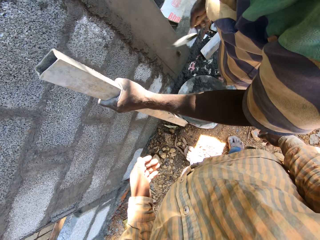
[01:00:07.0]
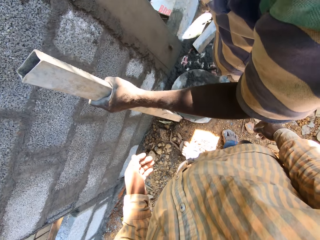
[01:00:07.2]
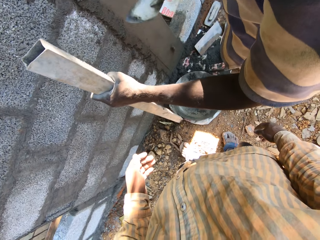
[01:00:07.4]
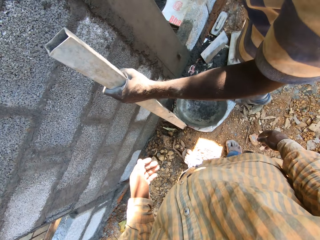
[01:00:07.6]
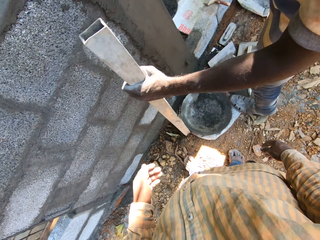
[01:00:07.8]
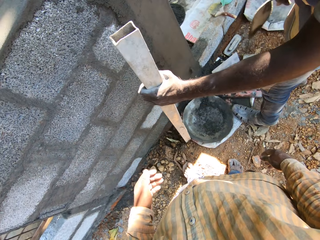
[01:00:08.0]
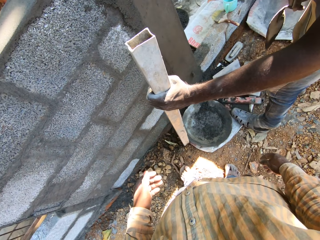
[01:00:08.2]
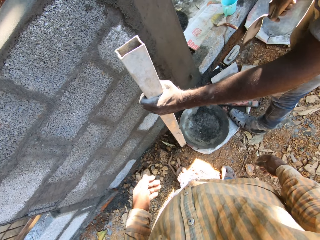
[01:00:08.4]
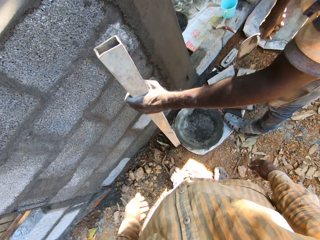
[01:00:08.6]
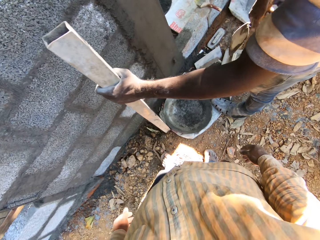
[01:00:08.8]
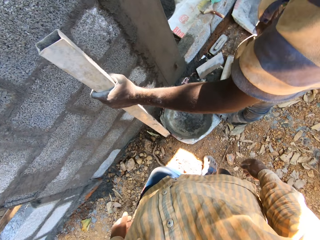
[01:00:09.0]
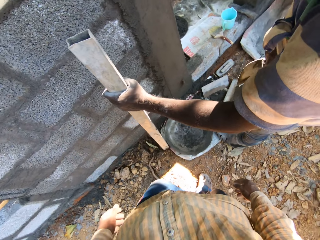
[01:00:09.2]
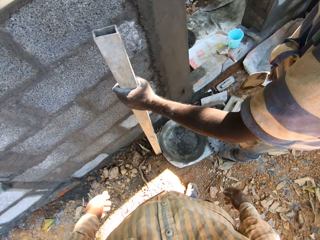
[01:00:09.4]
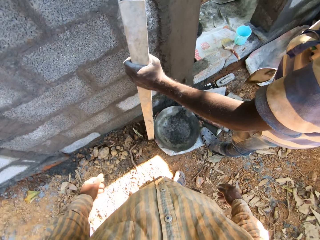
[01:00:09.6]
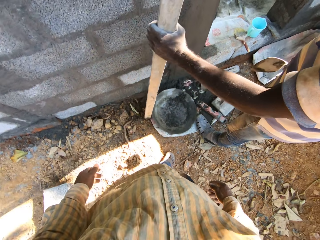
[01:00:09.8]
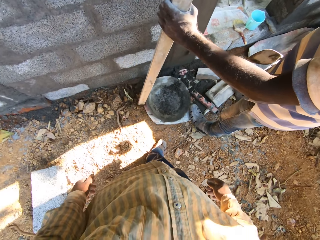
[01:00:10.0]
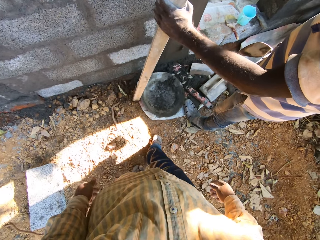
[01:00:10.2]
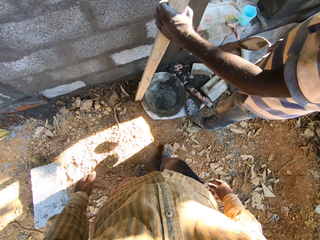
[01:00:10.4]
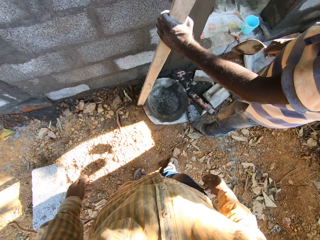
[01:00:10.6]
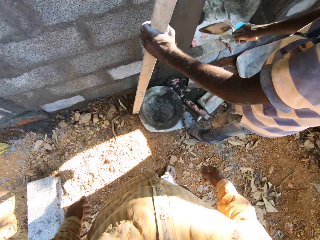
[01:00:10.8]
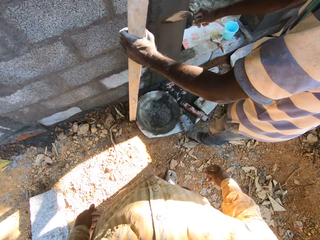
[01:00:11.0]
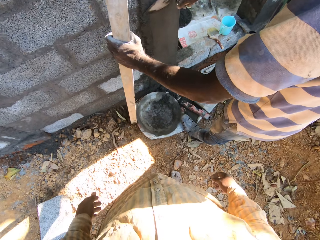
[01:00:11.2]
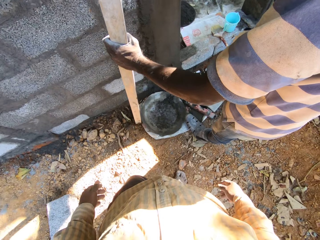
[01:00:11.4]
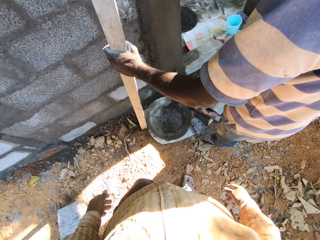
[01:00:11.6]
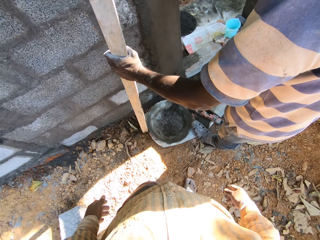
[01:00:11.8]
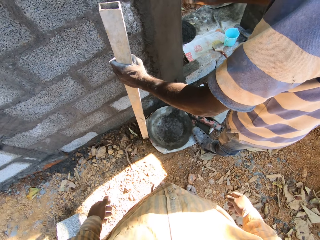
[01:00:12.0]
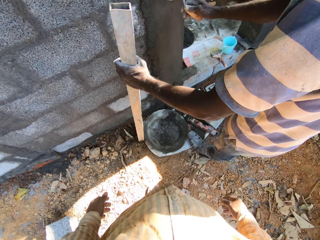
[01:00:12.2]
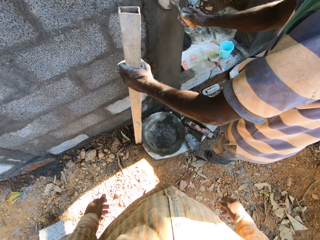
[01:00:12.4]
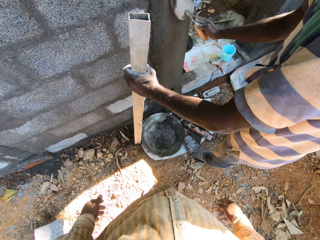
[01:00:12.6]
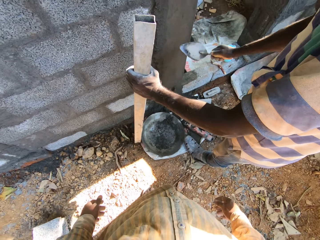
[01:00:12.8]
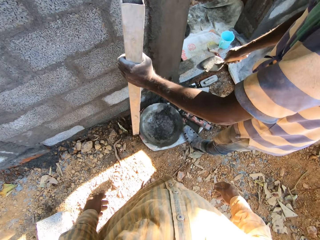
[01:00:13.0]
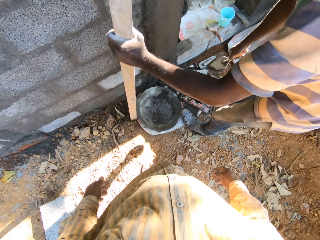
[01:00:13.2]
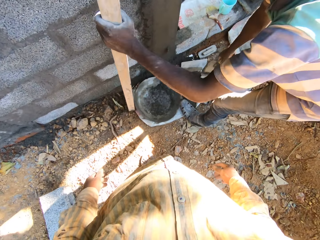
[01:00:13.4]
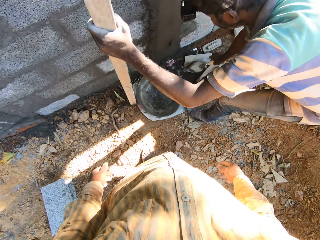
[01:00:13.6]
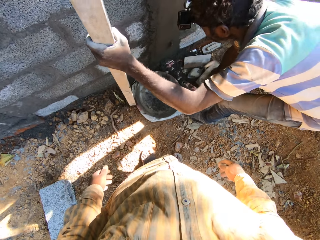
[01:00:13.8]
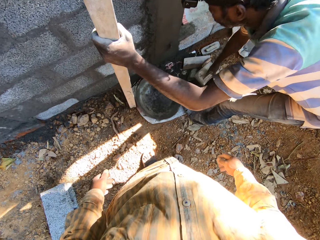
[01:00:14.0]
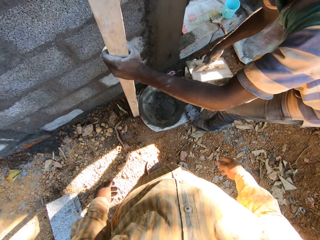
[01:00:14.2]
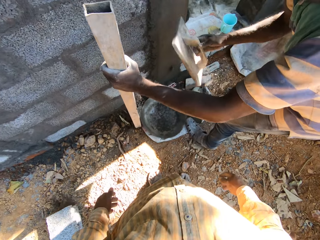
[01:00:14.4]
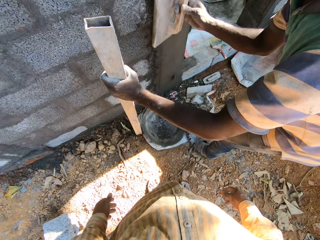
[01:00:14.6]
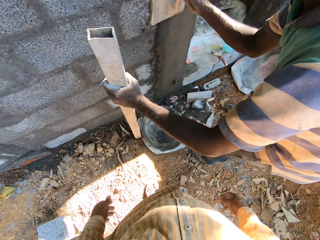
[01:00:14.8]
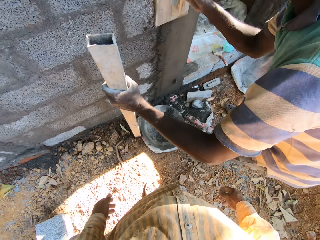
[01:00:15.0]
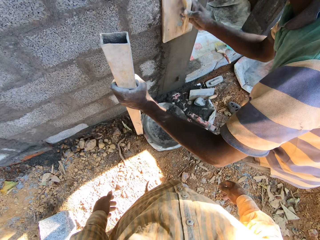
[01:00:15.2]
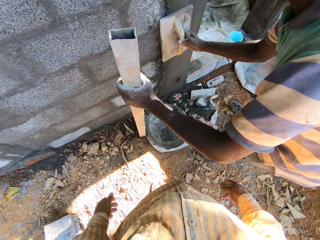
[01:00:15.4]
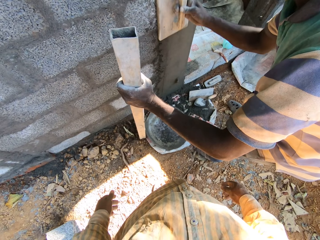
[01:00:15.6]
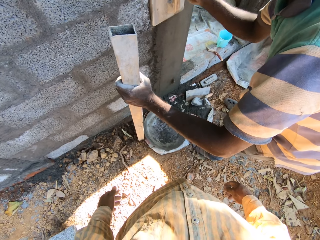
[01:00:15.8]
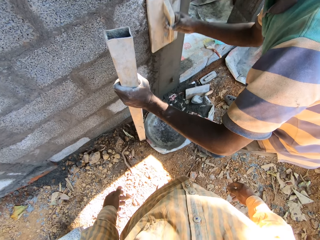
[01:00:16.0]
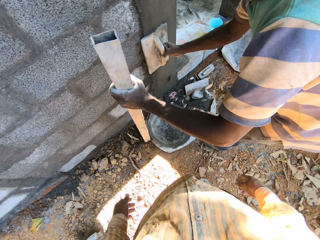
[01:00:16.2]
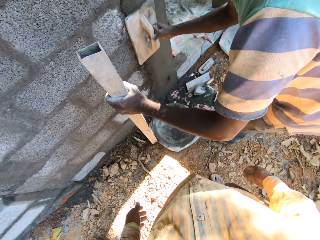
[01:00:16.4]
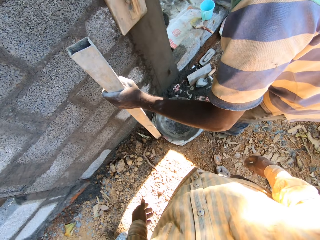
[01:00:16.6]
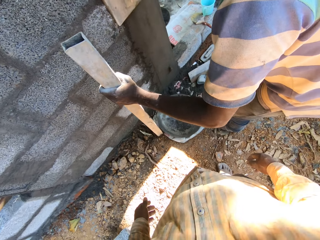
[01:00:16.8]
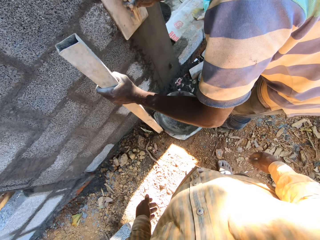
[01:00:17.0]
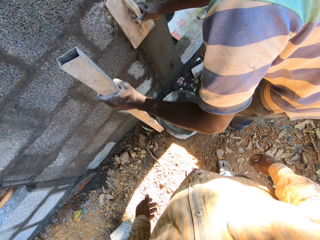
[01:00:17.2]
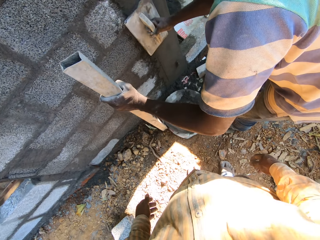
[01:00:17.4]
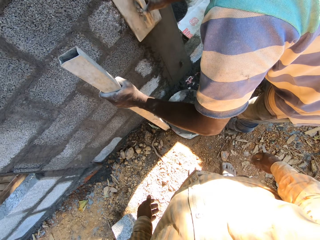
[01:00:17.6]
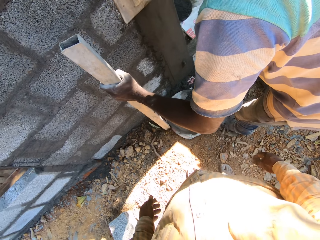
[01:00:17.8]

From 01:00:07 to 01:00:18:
The camera wearer interacts with the man. The man smoothens the wall with a trowel. The man drops the brick trowel in his right hand on the floor and picks a wooden float from the floor with his right hand. The camera wearer picks up a trowel. The man smoothens the plastered wall with the wooden float in his right hand.

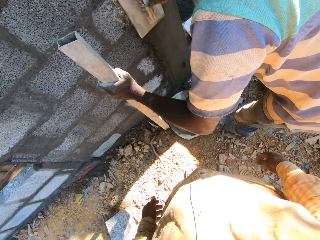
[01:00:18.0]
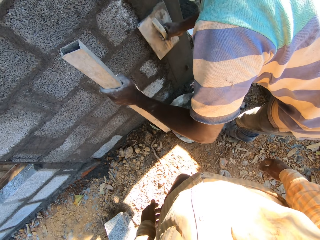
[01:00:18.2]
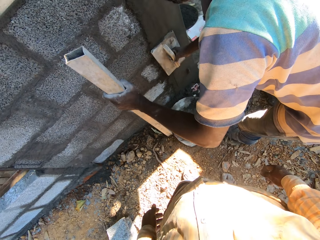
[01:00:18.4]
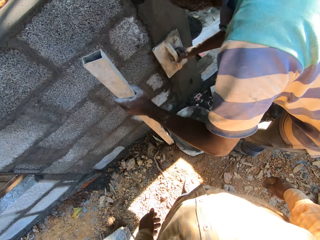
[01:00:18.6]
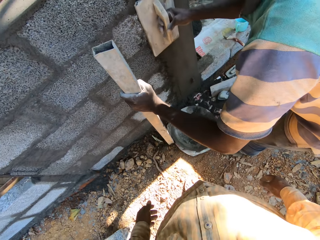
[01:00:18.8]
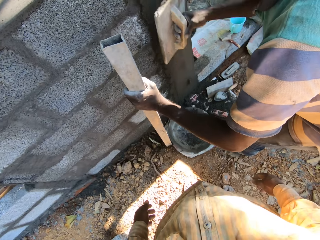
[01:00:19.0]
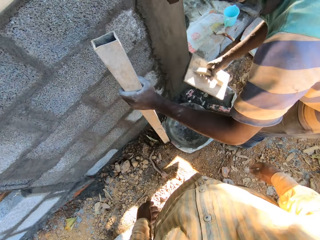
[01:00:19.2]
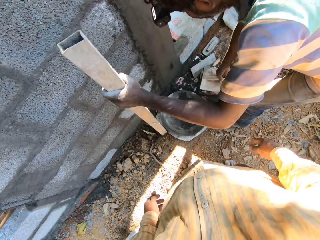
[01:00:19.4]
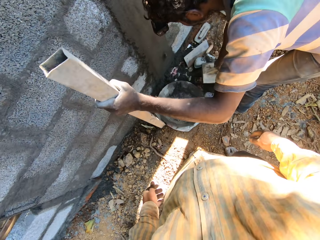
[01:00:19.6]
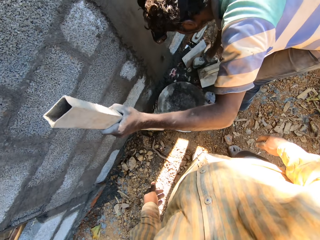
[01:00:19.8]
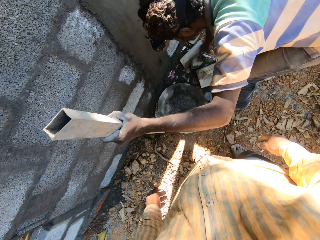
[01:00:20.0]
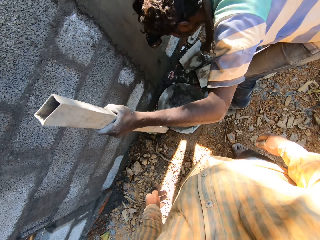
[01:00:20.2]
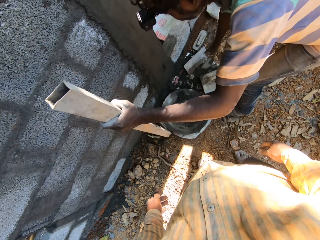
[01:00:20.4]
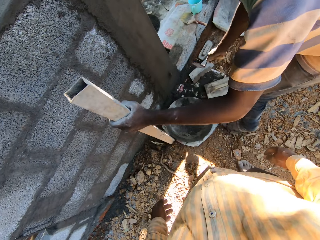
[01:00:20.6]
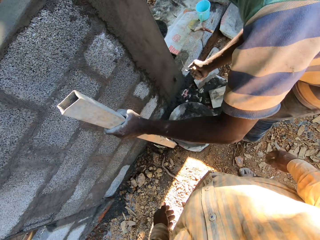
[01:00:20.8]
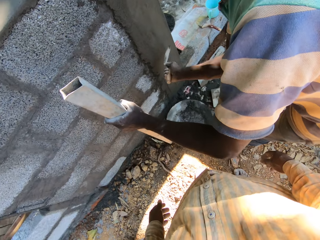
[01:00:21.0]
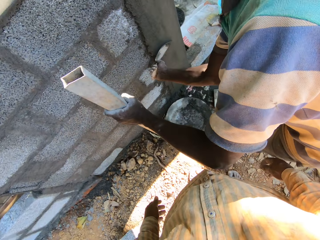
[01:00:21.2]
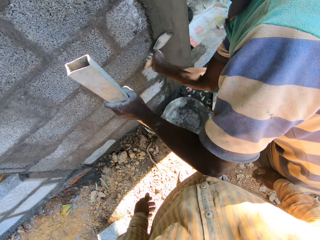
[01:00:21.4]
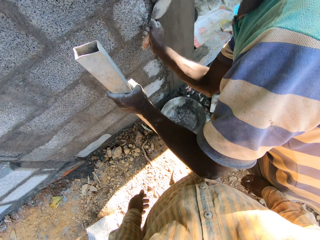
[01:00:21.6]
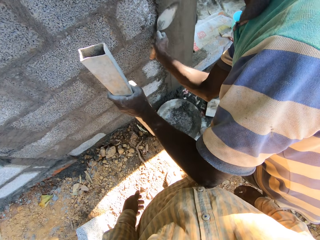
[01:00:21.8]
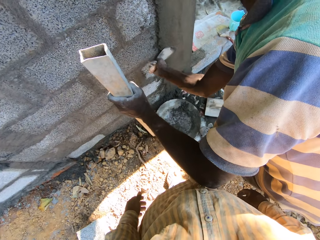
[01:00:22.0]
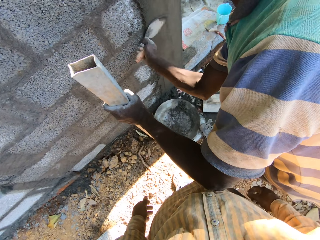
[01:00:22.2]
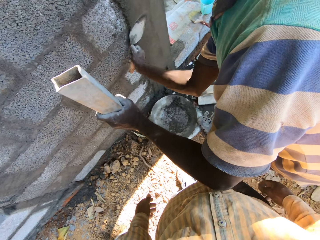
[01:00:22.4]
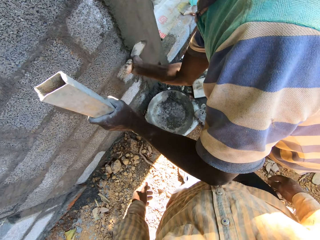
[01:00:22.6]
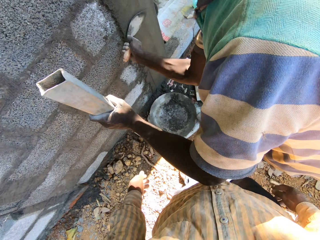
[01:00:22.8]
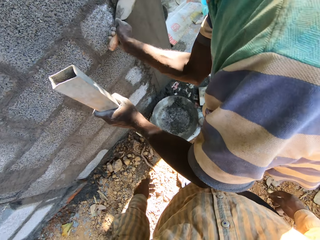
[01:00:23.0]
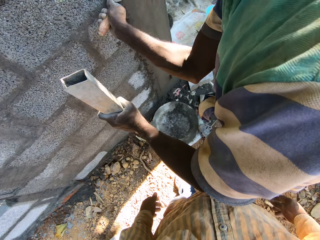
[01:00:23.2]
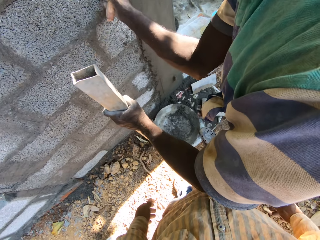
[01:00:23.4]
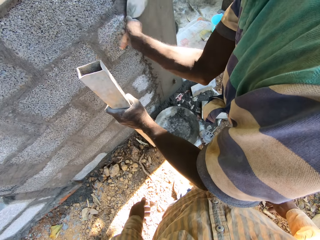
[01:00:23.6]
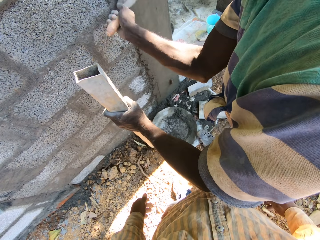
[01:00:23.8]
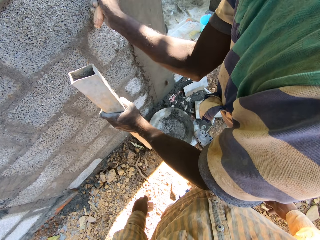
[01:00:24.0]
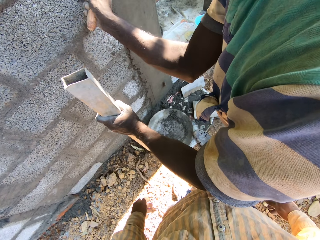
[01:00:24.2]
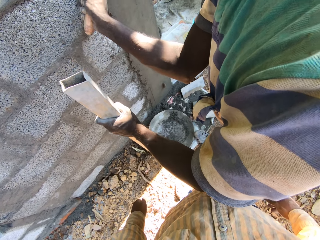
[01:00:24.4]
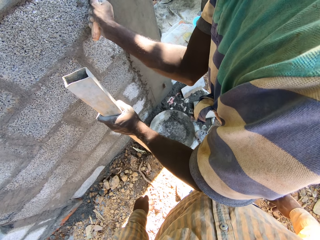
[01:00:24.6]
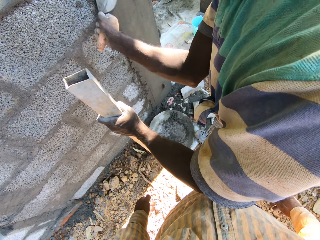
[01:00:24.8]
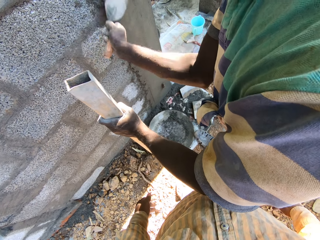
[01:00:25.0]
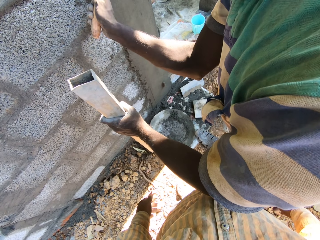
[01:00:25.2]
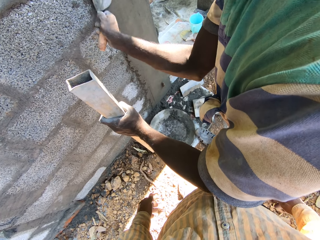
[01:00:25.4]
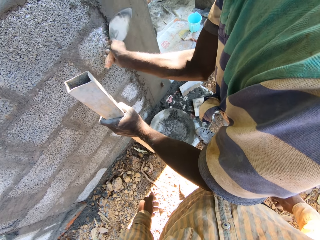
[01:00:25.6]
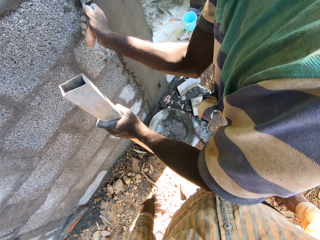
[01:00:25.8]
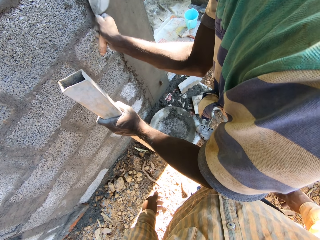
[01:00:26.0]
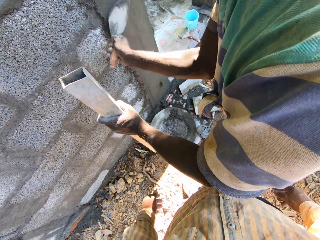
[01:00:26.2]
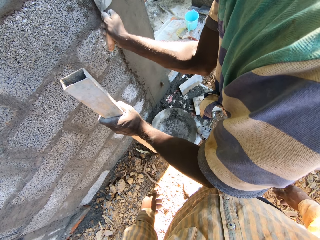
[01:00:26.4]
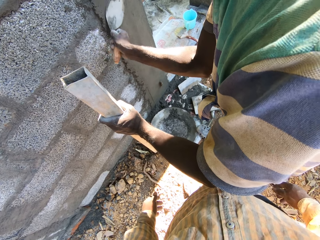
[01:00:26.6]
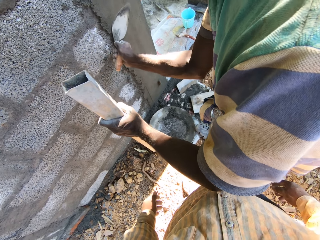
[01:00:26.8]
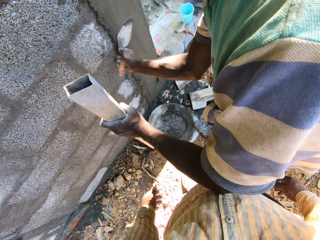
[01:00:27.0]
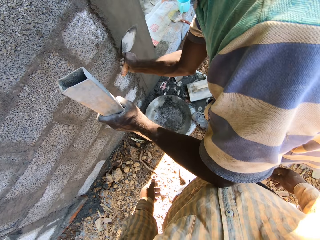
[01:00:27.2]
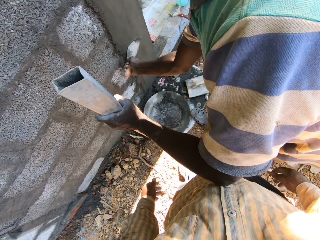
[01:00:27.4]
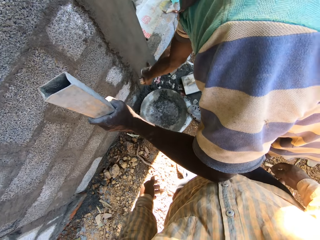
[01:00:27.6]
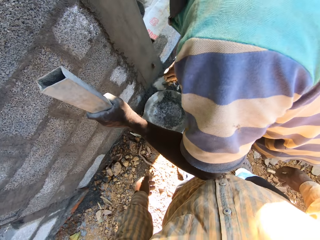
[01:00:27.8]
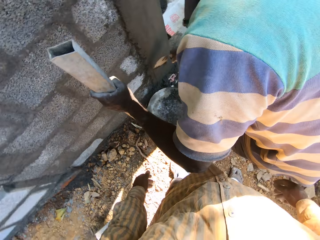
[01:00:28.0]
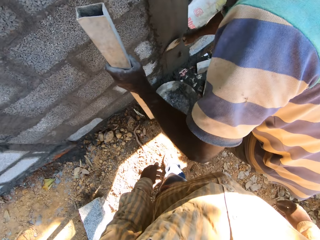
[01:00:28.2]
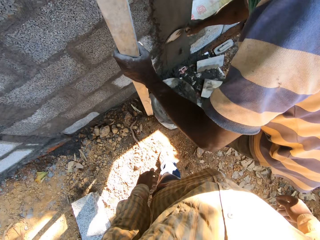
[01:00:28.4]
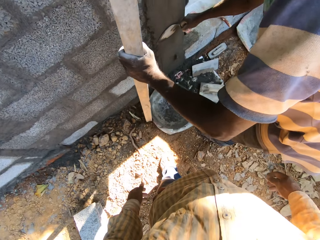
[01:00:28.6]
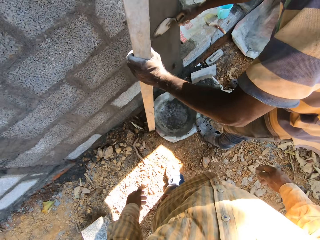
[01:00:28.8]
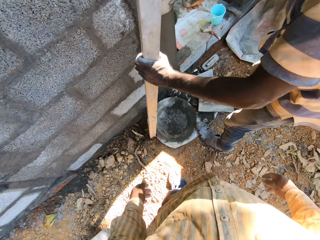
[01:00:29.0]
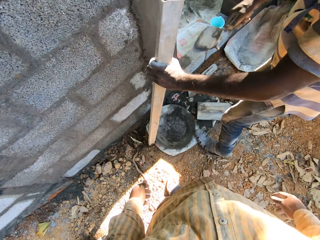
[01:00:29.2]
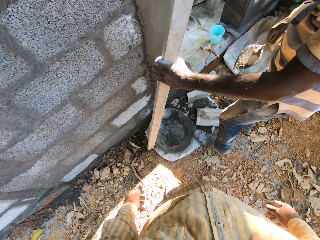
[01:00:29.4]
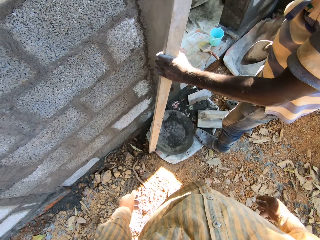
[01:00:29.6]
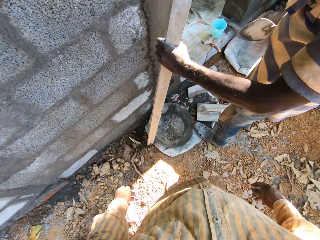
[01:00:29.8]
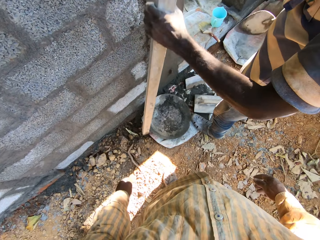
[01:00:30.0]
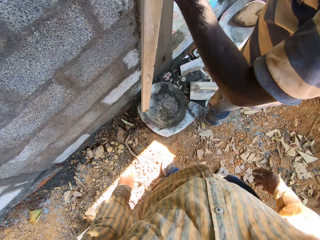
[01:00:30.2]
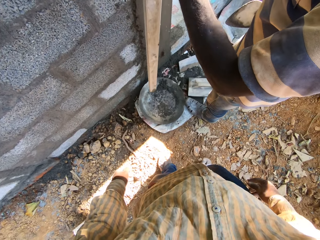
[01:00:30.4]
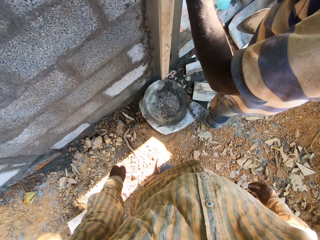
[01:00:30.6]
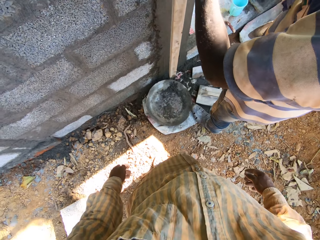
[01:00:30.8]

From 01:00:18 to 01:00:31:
The camera wearer interacts with the man. The man drops the wooden float in his right hand on the floor and picks the brick trowel from the floor with his right hand. The camera wearer picks up a trowel. The man smoothens the plastered wall with the brick trowel in his right hand. He smoothens the wall with the trowel again.
